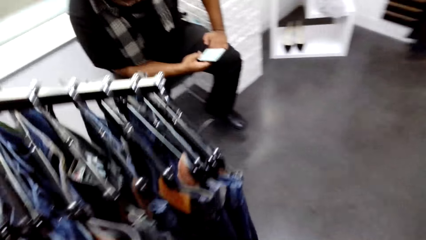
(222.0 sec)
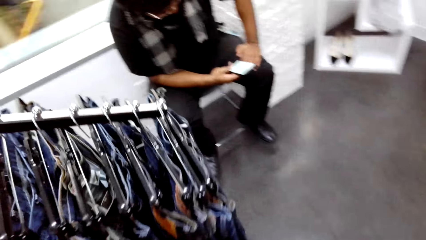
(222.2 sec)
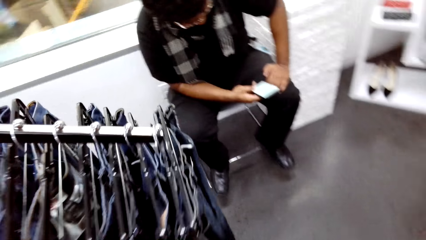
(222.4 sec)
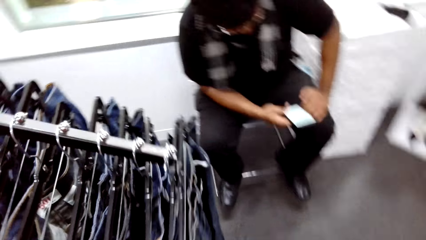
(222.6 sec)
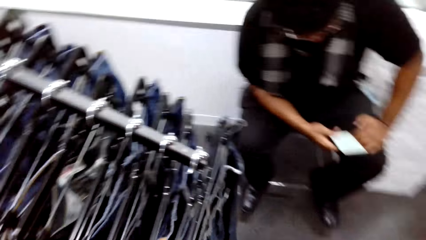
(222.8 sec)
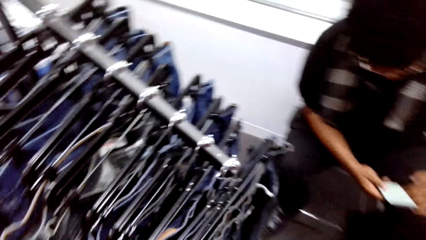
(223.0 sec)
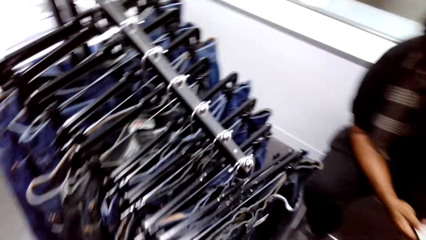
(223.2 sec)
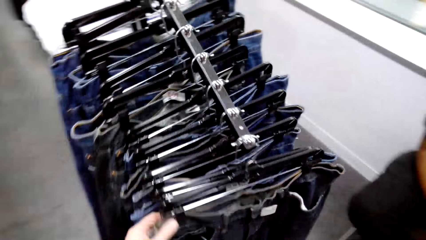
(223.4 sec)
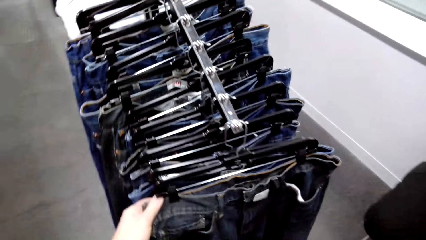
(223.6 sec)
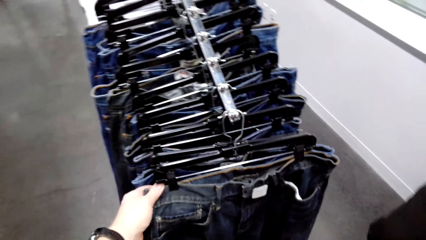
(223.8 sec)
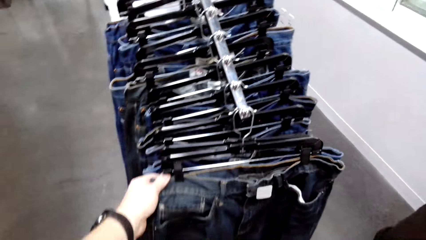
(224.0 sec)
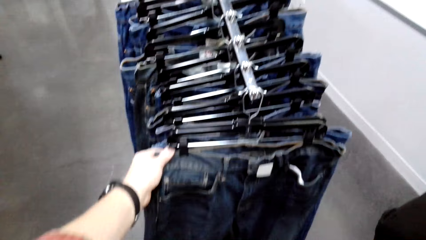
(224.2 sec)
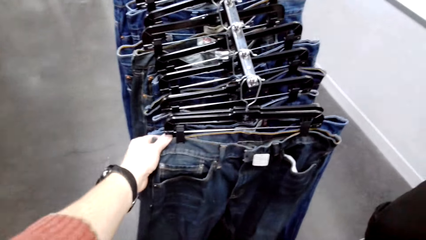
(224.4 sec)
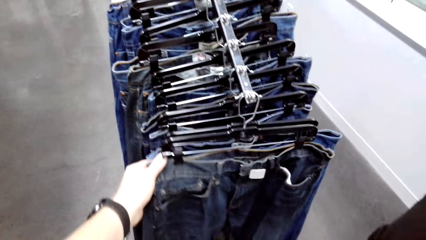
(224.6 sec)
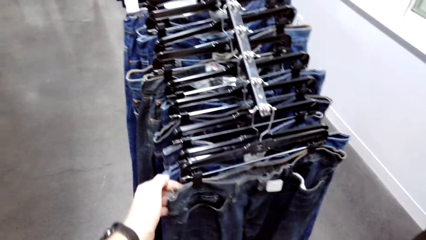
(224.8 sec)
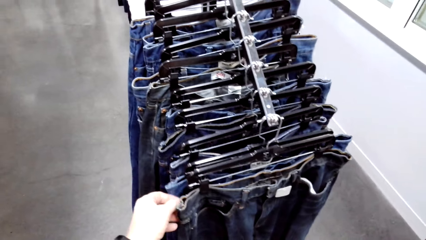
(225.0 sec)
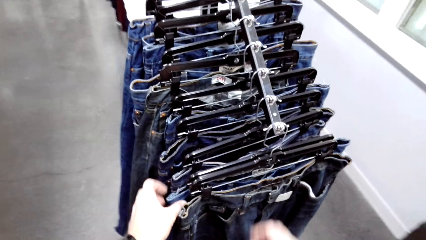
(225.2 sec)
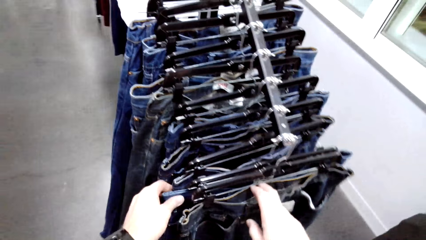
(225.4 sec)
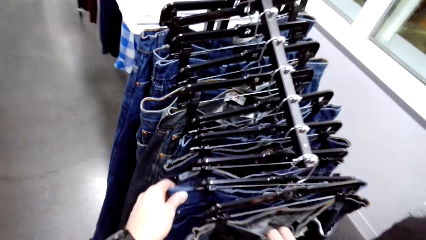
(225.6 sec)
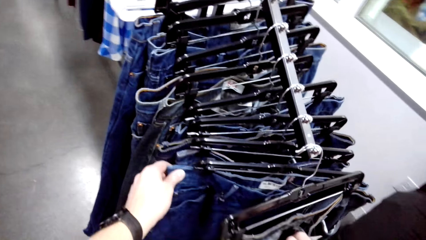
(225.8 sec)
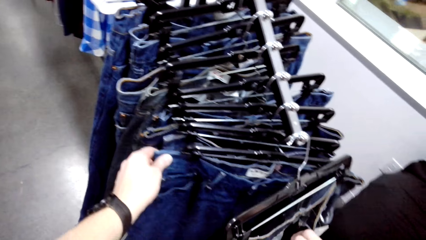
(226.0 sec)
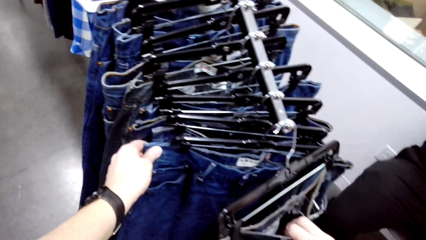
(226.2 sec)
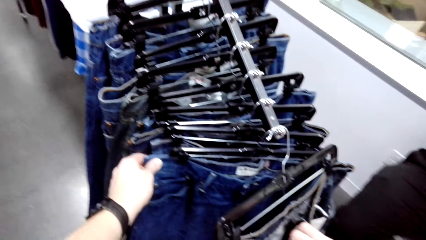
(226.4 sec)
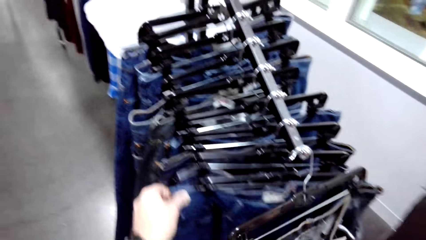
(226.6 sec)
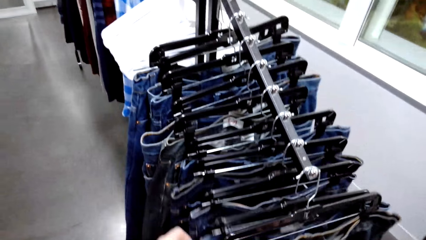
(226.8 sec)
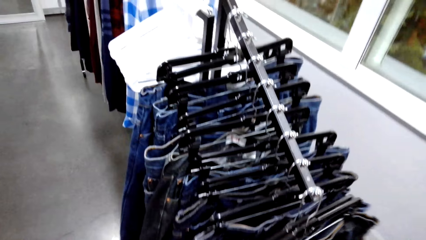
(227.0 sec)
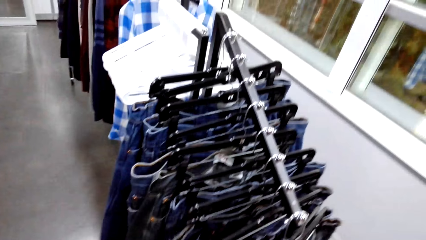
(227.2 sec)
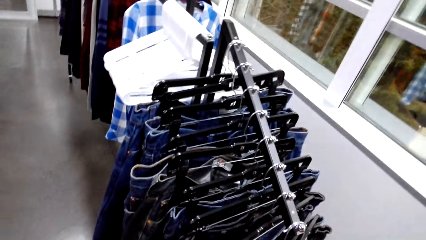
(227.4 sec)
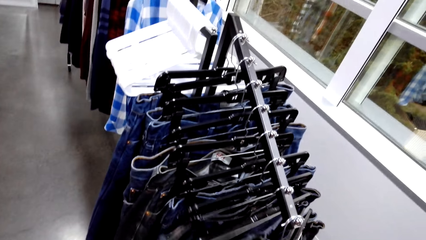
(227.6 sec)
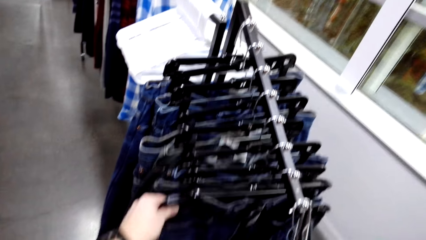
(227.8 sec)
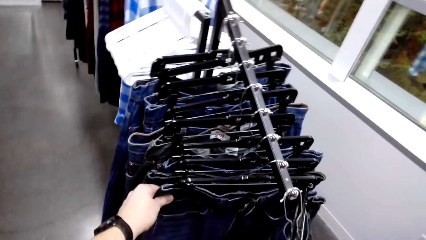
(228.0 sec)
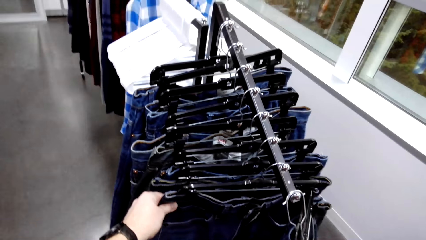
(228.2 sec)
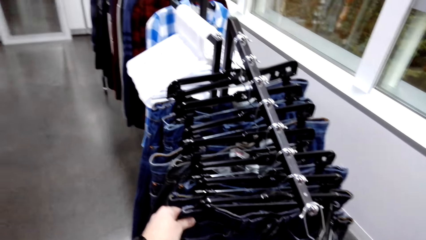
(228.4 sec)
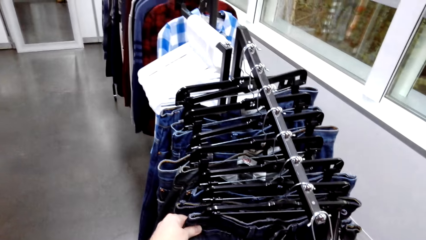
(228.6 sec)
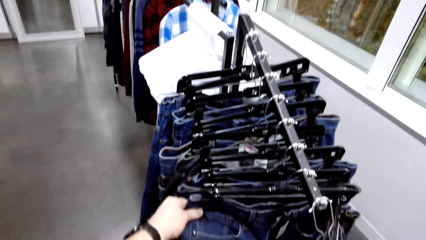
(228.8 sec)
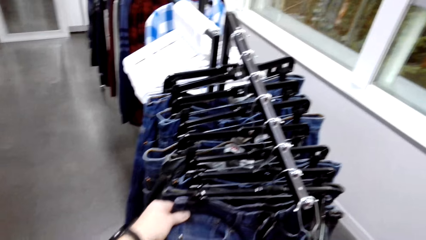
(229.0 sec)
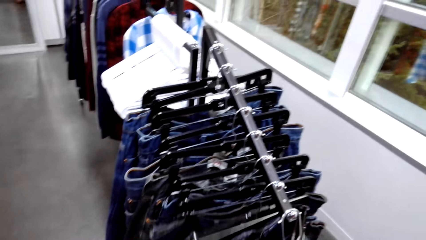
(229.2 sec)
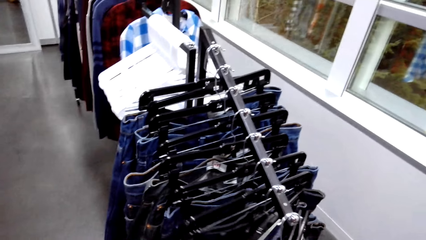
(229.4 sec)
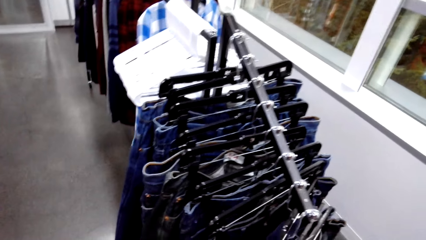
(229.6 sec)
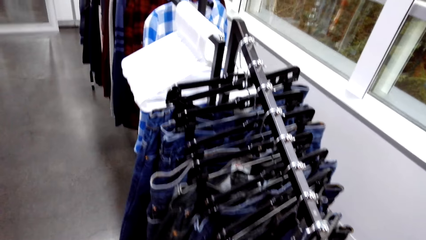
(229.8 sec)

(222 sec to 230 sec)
The camera wearer moves the trouser on the hanger and looks at the jeans.

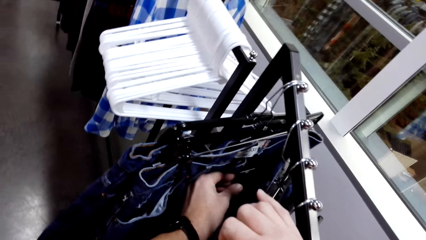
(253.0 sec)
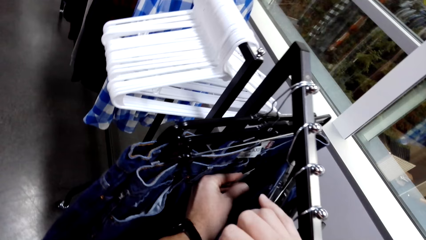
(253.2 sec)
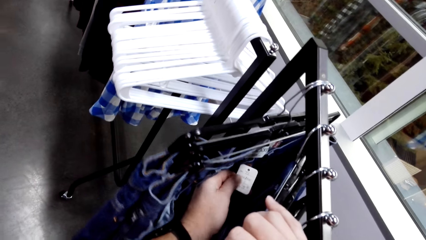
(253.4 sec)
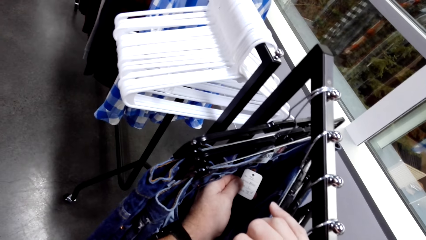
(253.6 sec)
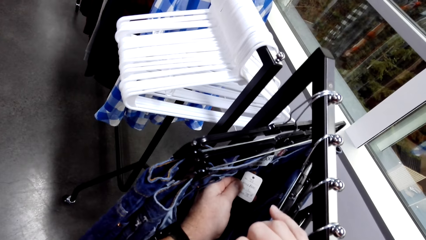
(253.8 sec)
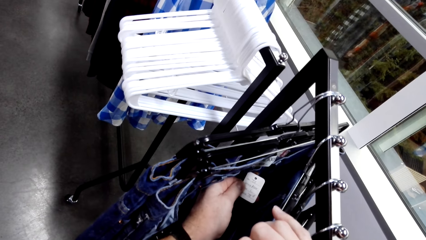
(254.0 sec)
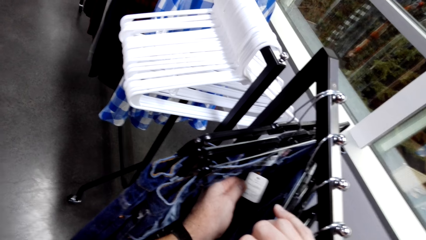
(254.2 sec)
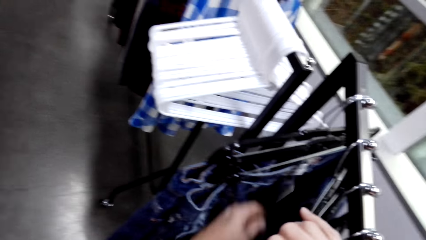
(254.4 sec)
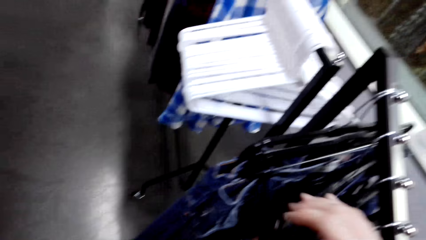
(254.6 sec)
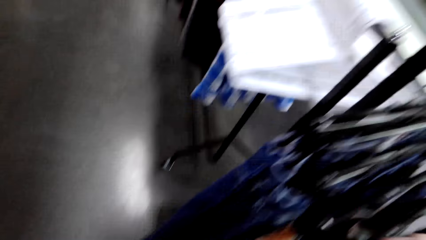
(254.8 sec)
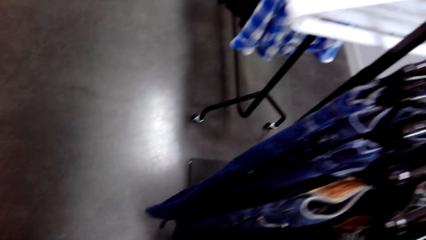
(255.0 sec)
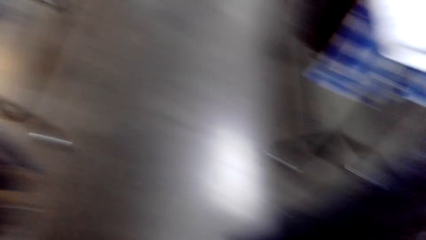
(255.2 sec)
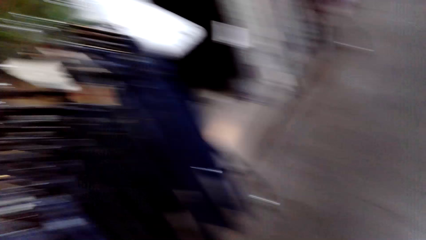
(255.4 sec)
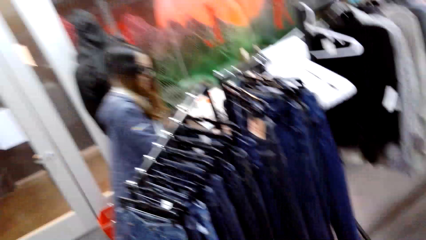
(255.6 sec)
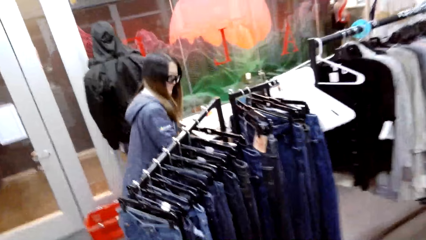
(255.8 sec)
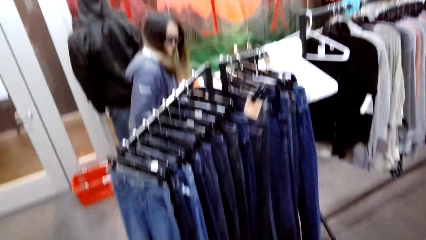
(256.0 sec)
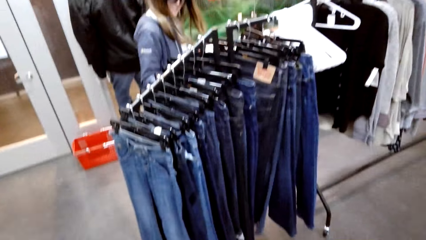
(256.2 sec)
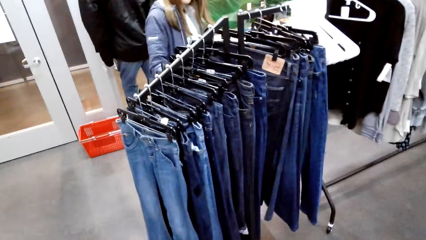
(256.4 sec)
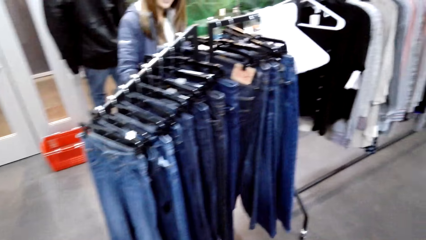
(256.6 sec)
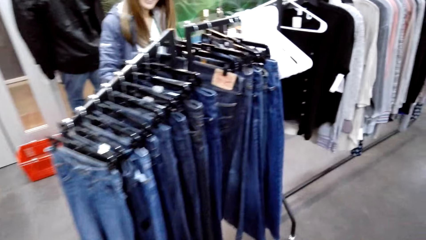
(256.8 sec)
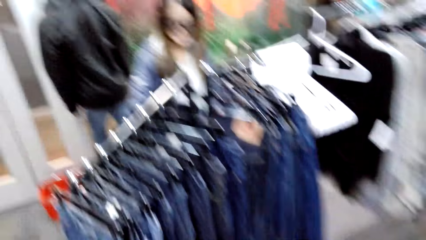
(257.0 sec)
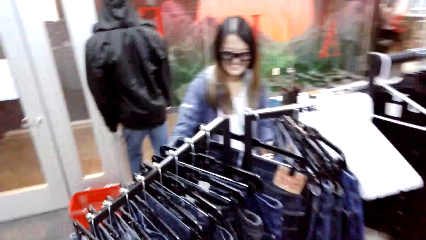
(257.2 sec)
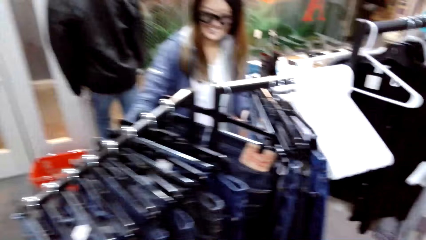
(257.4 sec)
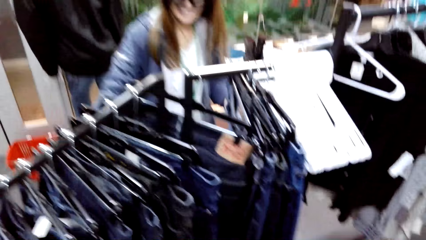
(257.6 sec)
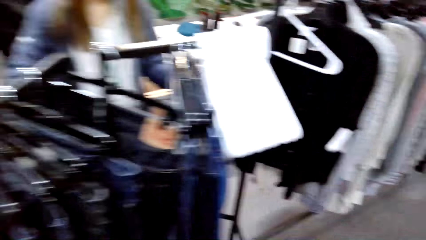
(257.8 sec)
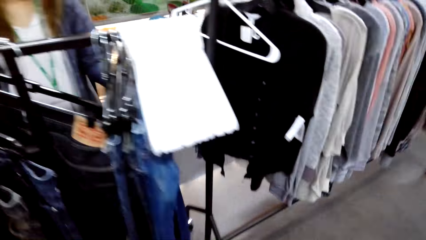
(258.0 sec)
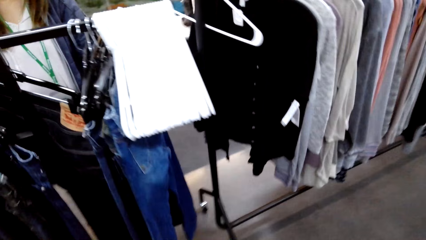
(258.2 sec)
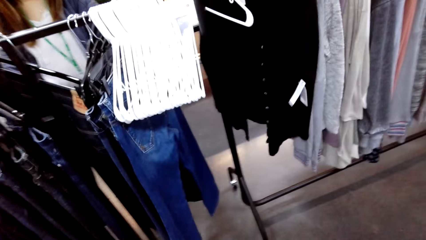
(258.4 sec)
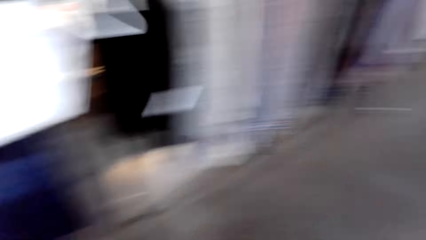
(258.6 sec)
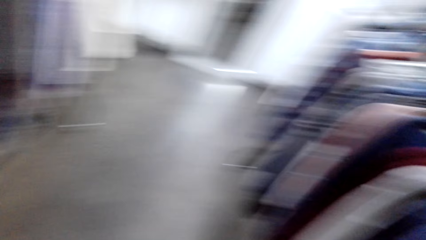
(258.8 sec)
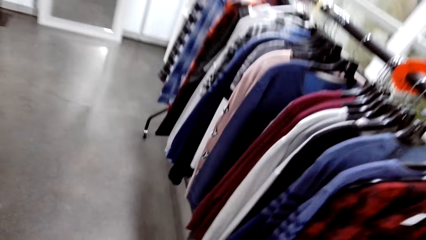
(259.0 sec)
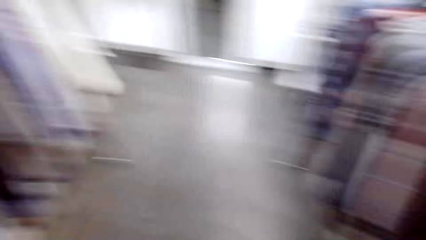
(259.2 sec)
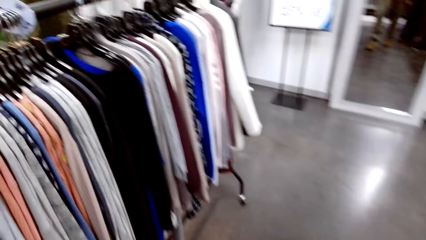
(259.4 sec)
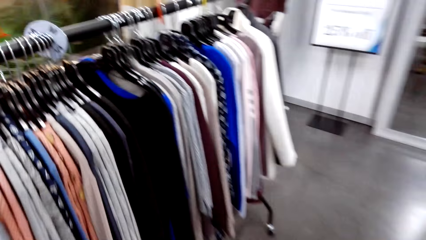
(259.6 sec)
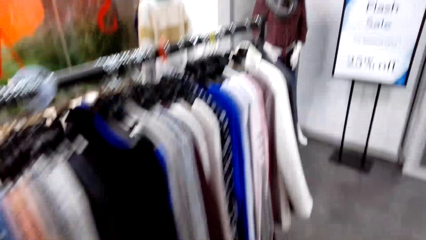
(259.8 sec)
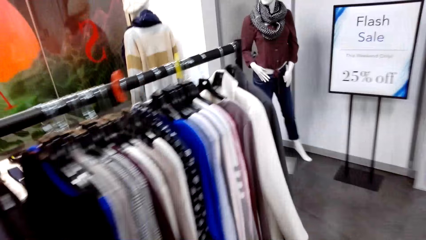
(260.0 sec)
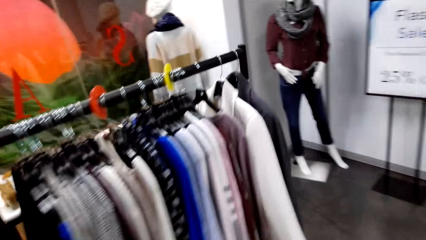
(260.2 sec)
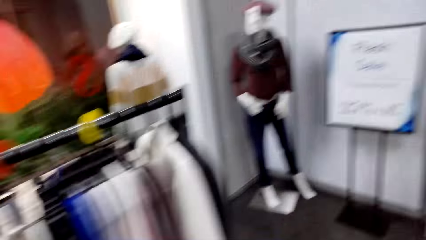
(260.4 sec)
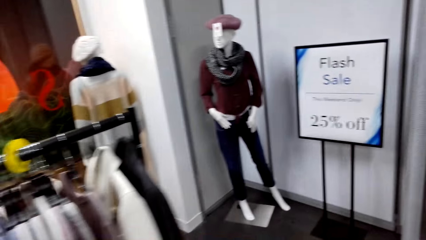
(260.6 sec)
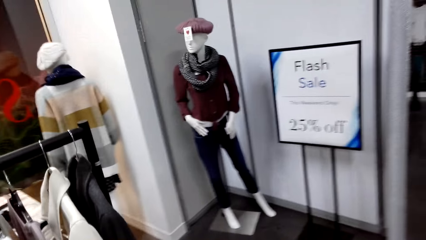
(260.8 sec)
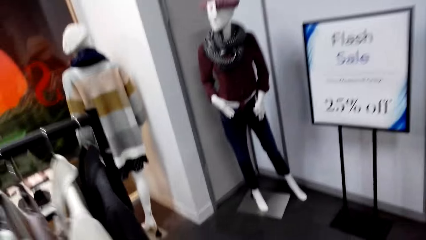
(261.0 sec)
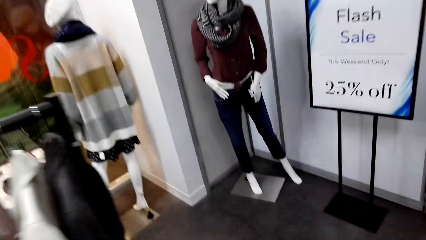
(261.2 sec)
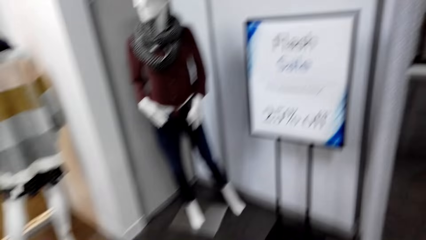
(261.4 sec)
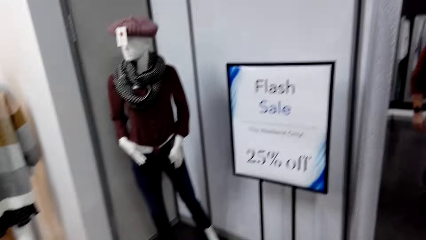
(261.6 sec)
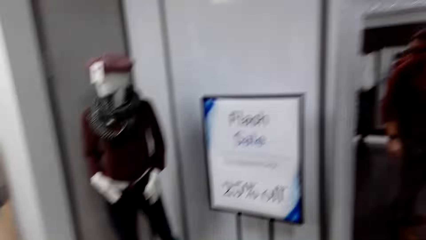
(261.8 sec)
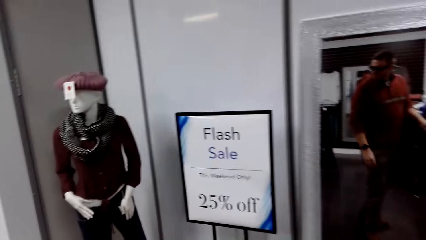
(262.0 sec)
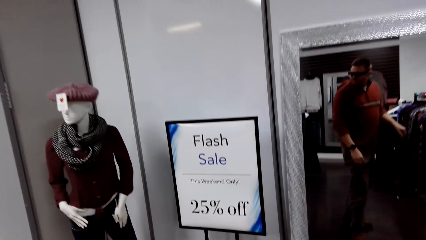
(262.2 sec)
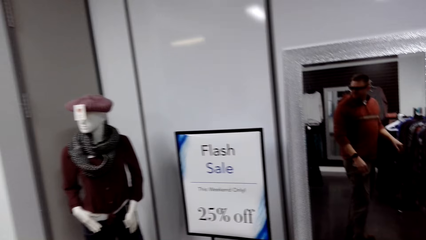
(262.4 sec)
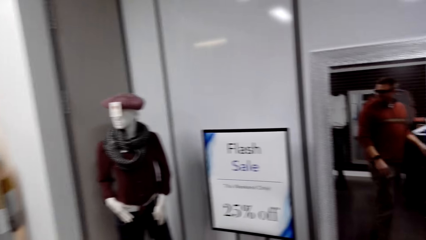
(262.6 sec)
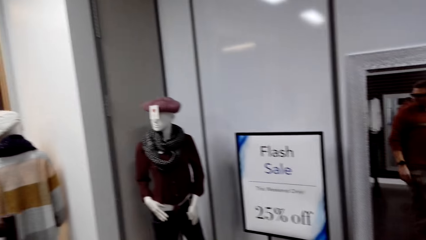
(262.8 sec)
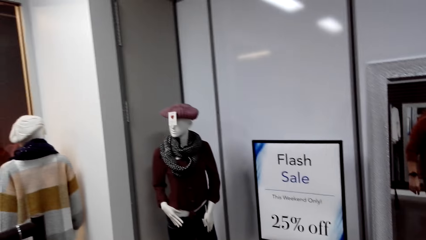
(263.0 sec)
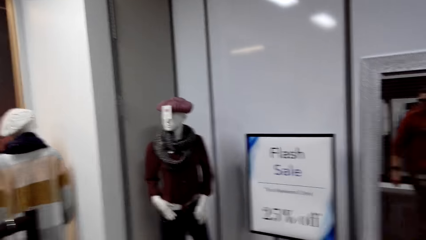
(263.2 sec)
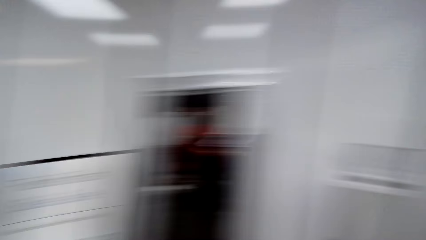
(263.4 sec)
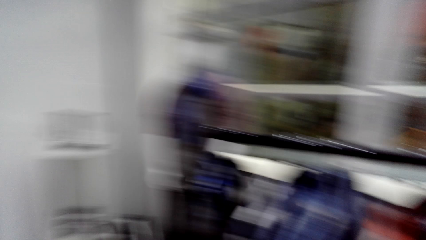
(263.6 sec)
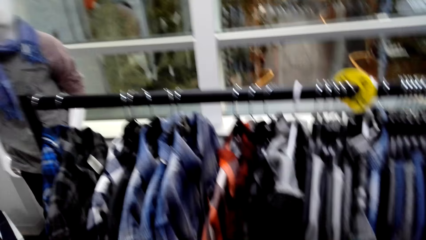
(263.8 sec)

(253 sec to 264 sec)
The camera wearer looks at the label in the trouser. A woman moves the trouser on the hanger. The camera wearer walks around.
